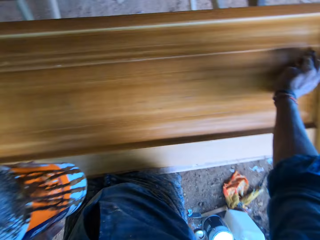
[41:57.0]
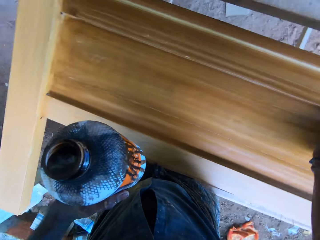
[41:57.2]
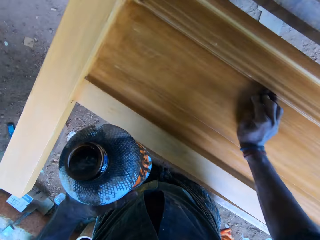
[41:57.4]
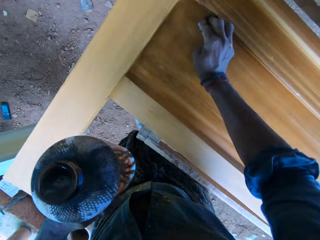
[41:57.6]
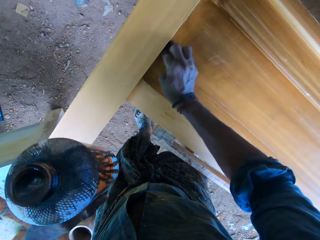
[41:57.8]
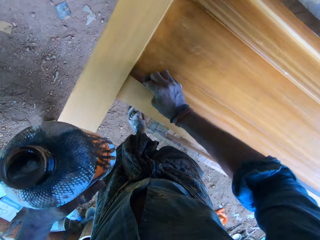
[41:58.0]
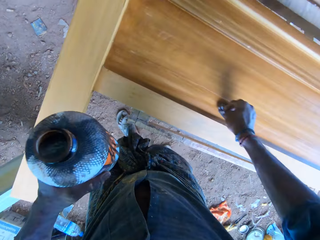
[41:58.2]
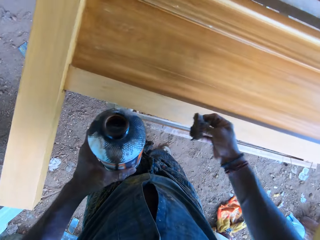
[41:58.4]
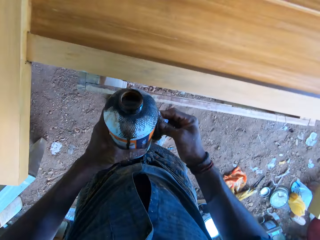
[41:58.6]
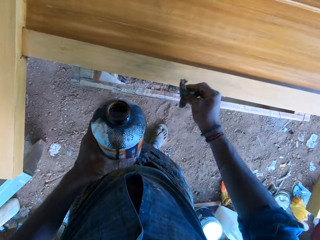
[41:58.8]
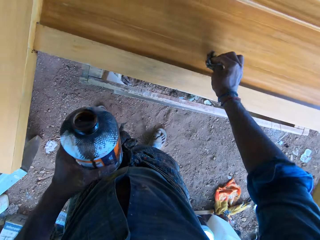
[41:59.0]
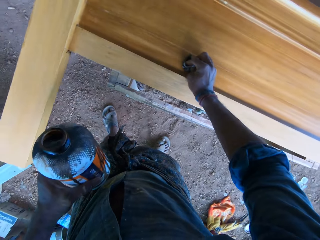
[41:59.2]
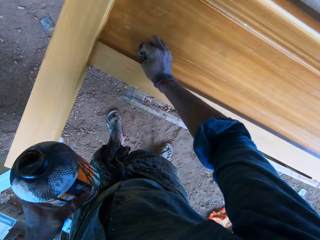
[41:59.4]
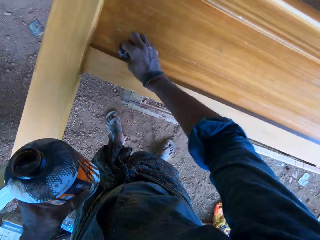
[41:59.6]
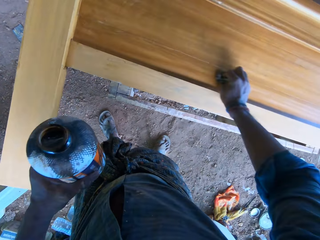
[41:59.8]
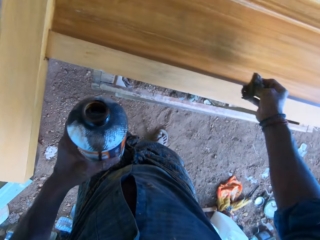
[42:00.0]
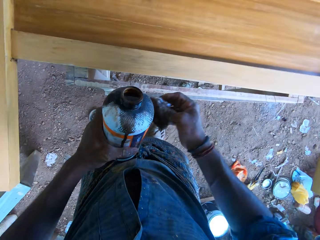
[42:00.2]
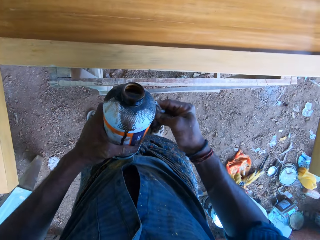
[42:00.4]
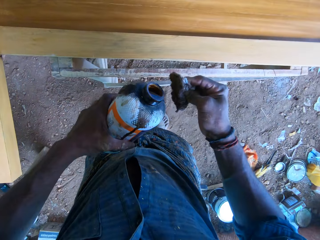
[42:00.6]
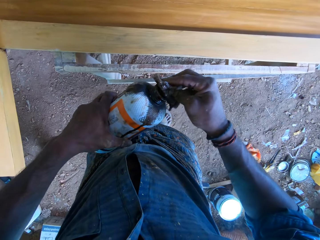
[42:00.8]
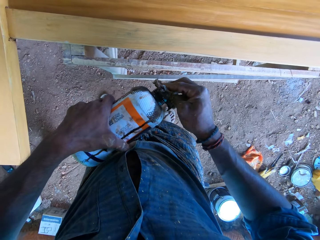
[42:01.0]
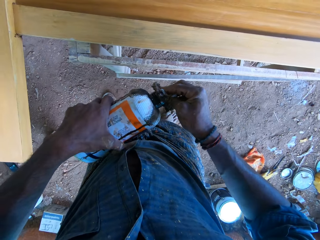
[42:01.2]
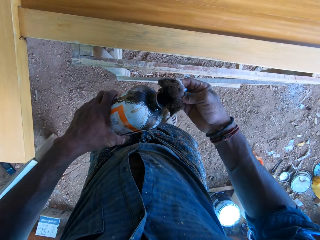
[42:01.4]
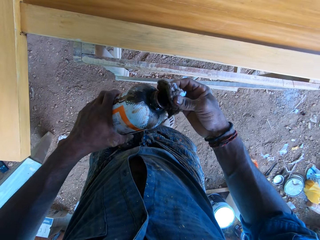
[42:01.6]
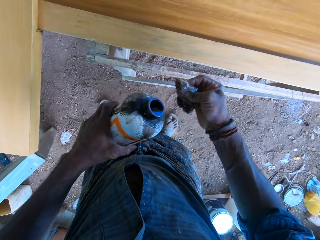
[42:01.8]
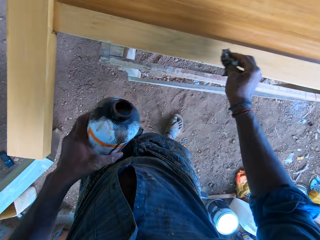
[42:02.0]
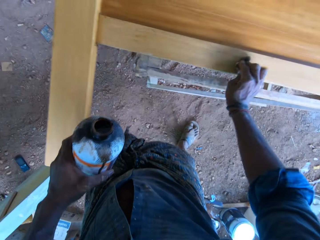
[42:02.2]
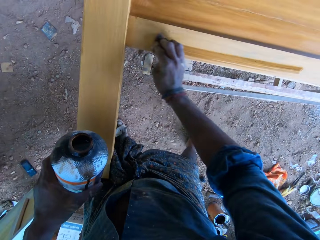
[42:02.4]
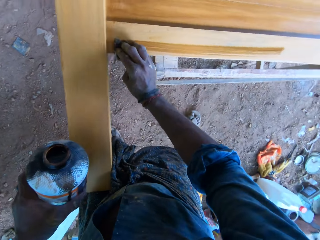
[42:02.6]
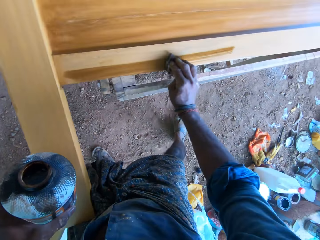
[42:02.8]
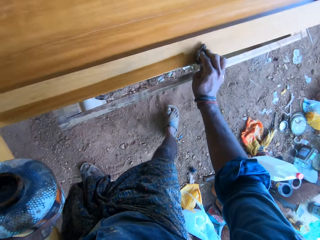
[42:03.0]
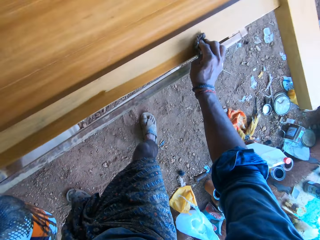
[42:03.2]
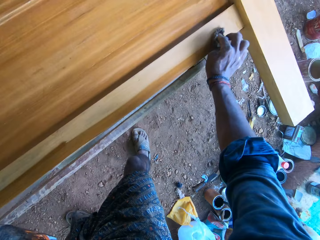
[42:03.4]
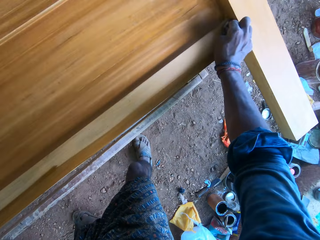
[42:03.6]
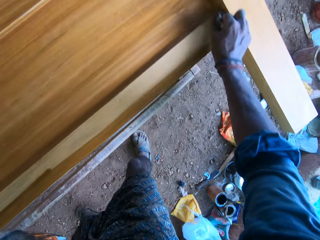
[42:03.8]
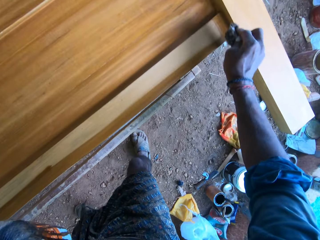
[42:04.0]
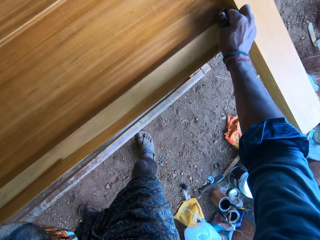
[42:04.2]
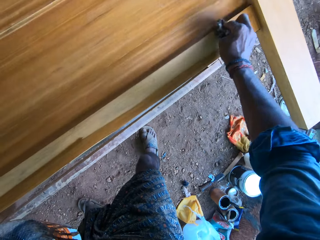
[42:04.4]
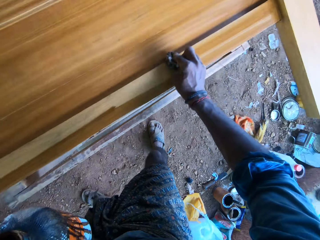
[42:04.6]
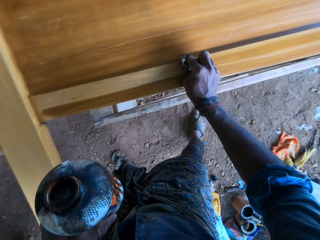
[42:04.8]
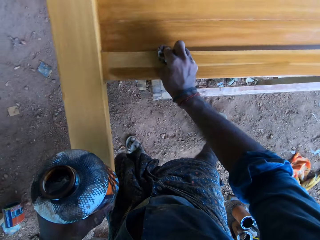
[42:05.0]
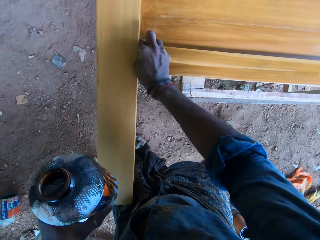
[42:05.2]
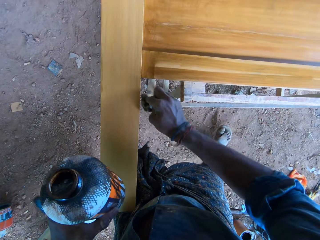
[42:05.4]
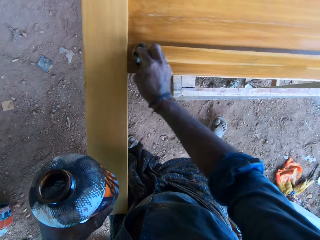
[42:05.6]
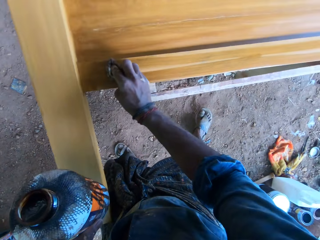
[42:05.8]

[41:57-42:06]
The camera wearer touches the bottle of wood polish in his left hand with the cotton wool in his right hand. He adjusts the cotton wool on the bottle. He polishes the bed frame side panel on the wooden frame on the ground with the wood polish on the cotton wool in his right hand. He touches the bottle of wood polish in his left hand with the cotton wool in his right hand. He adjusts the cotton wool on the bottle. He pours the wood polish from the bottle of wood polish in his left hand on the cotton wool in his right hand. He polishes the bed frame side panel on the wooden frame on the ground with the wood polish on the cotton wool in his right hand.

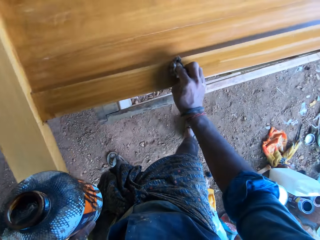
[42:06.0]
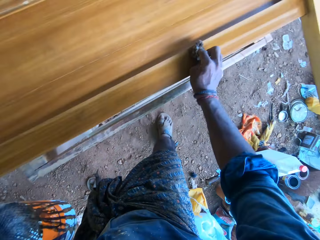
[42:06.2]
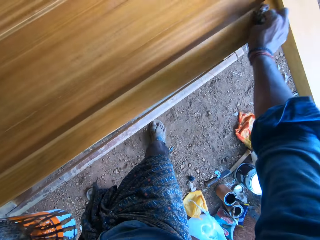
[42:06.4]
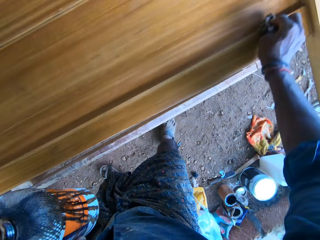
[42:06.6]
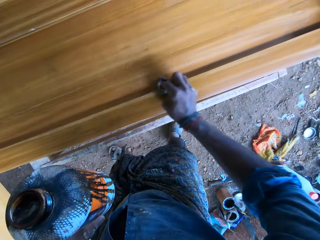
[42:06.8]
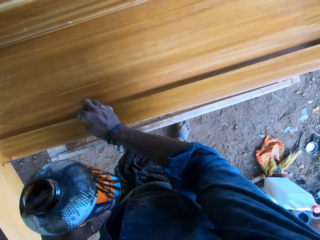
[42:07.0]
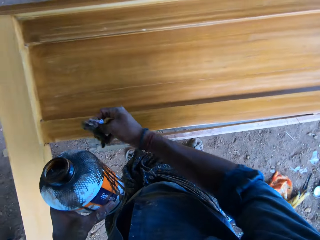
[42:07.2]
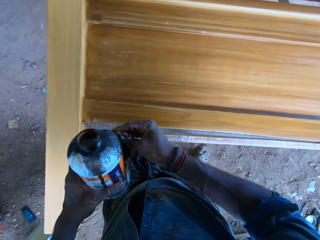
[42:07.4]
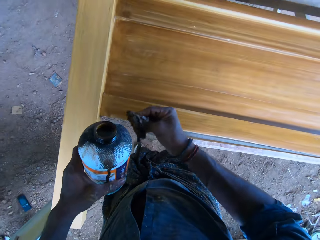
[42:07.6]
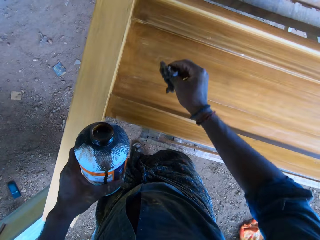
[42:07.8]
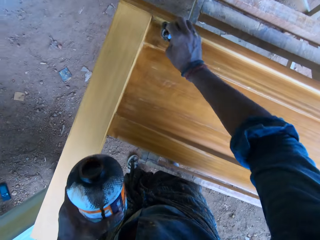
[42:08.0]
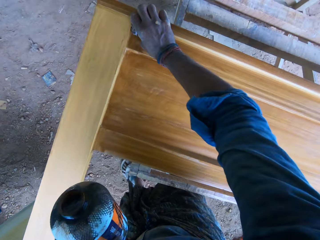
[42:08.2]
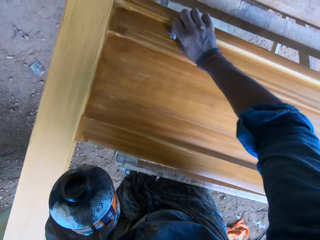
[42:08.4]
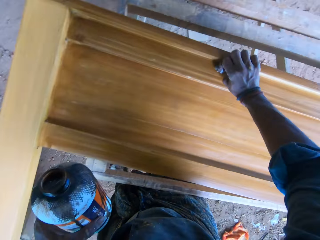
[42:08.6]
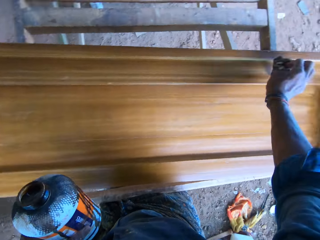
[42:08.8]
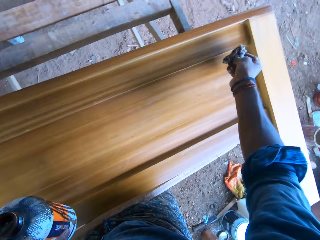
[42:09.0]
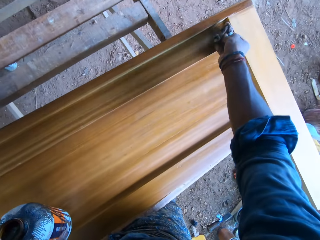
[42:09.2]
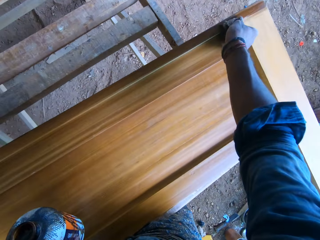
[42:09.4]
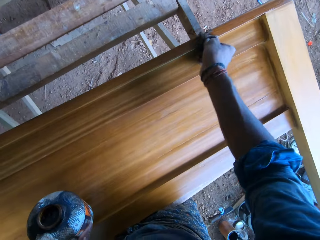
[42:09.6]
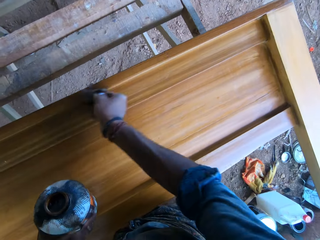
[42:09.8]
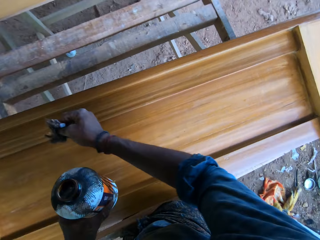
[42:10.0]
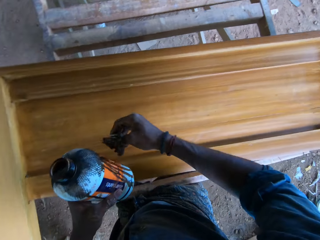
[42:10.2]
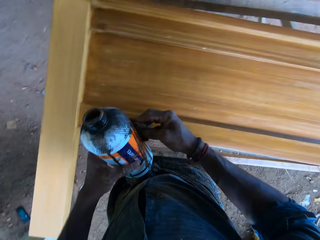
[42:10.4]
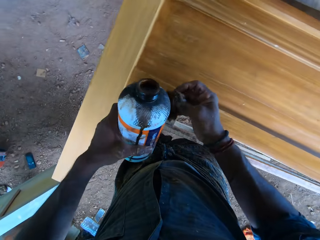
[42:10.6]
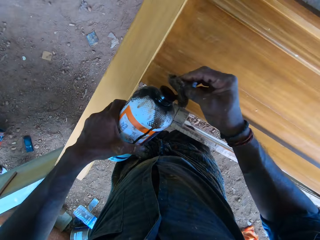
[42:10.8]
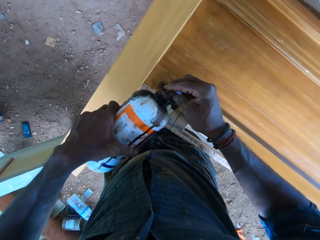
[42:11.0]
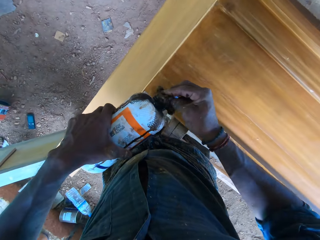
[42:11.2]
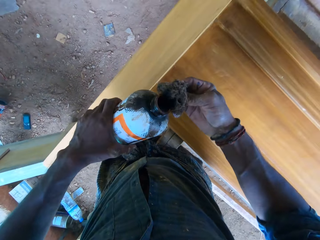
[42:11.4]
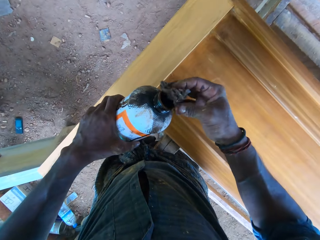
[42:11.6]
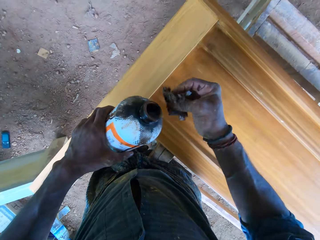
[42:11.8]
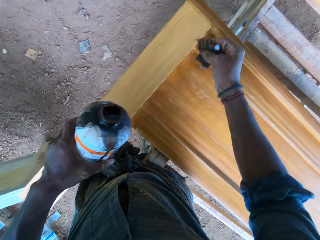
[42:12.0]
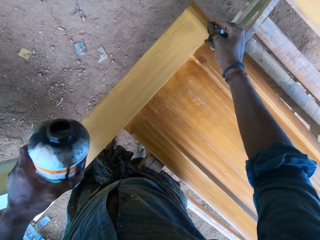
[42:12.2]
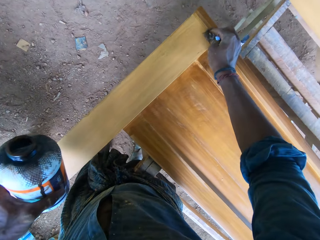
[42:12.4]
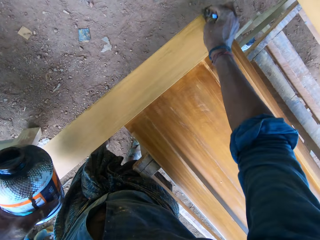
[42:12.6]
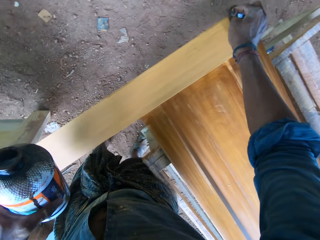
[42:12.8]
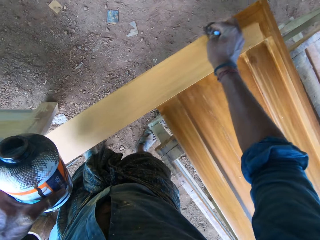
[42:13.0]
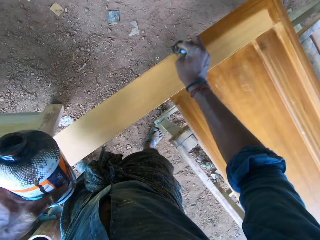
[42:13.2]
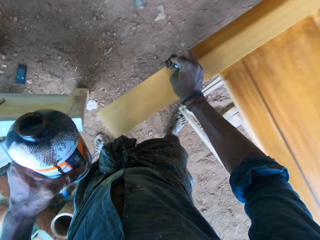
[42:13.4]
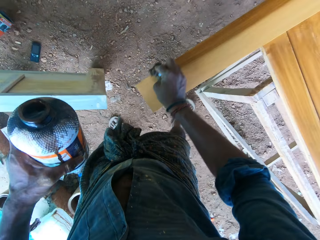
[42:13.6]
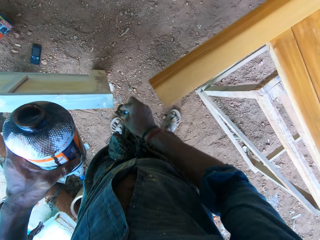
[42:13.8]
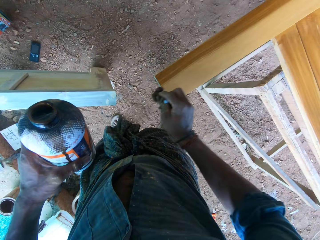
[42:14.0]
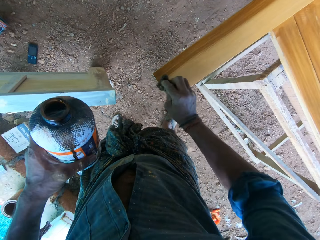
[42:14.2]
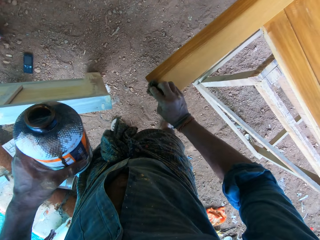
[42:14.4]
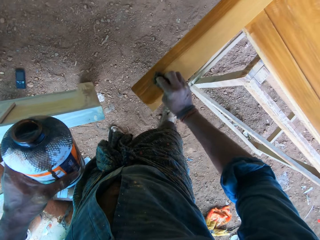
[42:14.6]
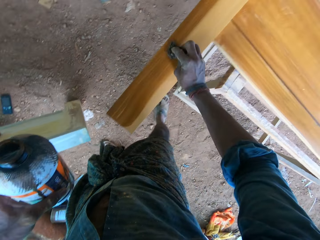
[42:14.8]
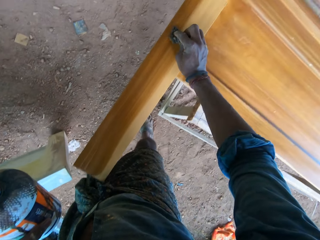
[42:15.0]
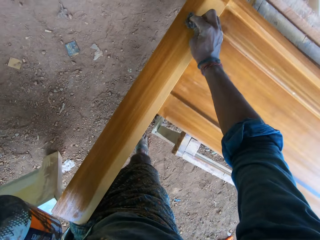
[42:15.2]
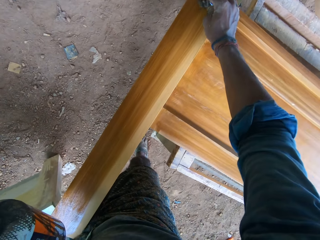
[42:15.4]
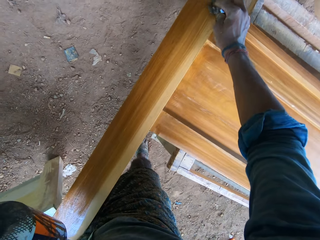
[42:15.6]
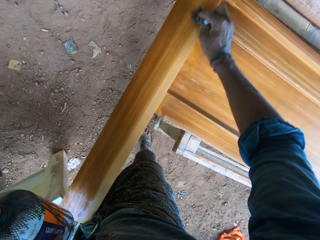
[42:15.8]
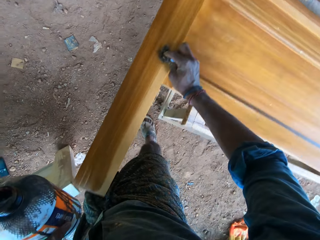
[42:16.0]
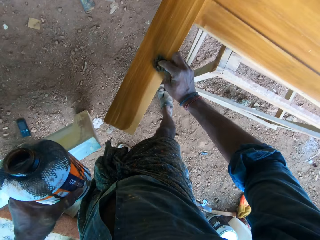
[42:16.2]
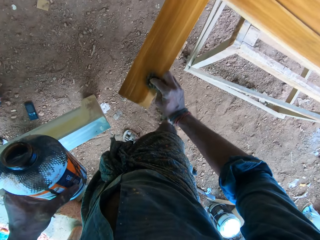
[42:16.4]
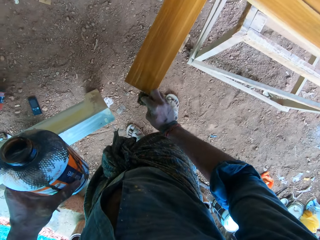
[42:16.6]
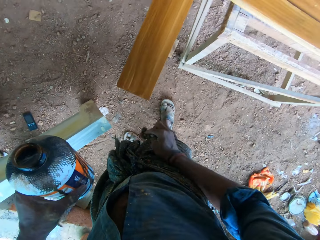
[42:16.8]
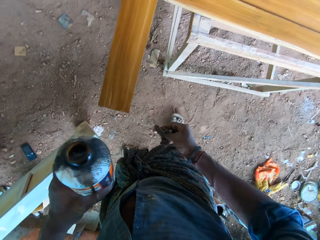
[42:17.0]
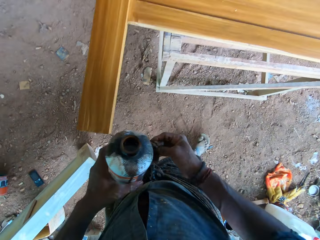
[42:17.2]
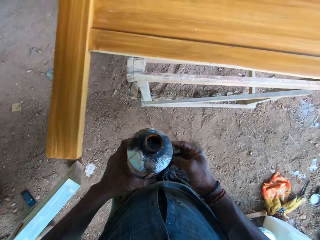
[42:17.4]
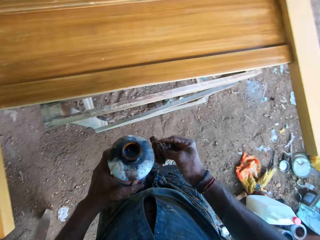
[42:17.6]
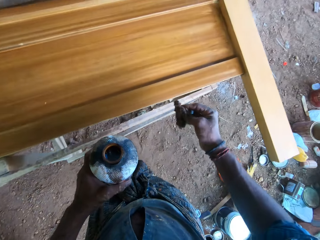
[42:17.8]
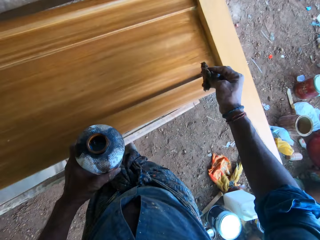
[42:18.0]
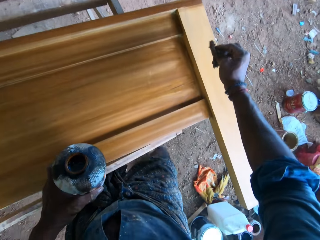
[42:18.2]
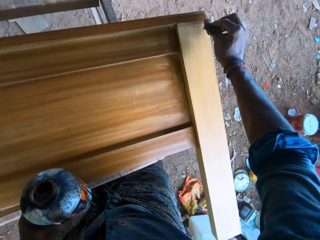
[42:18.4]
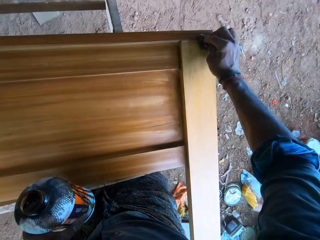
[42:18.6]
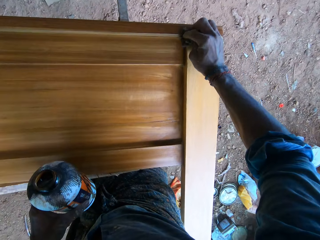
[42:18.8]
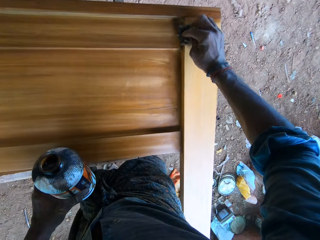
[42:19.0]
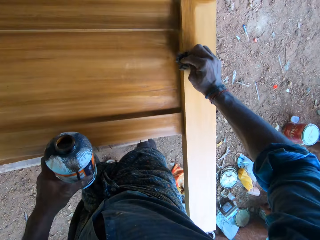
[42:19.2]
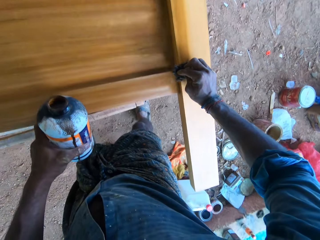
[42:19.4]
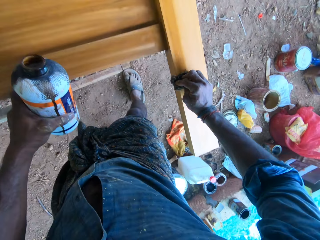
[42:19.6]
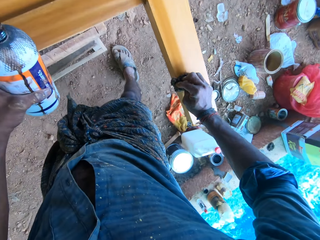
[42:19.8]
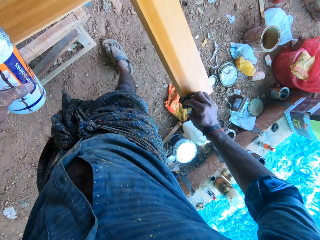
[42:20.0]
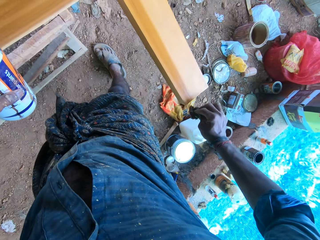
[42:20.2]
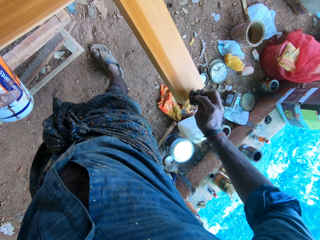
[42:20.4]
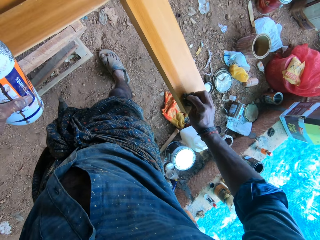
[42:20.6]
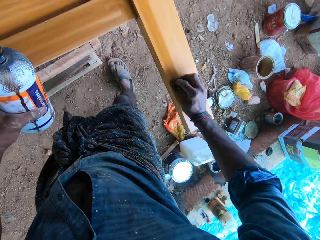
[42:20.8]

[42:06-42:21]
The camera wearer touches the bottle of wood polish in his left hand with the cotton wool in his right hand. He adjusts the cotton wool on the bottle. He polishes the bed frame side panel on the wooden frame on the ground with the wood polish on the cotton wool in his right hand. He touches the bottle of wood polish in his left hand with the cotton wool in his right hand. He adjusts the cotton wool on the bottle. He pours the wood polish from the bottle of wood polish in his left hand on the cotton wool in his right hand. He polishes the bed frame side panel on the wooden frame on the ground with the wood polish on the cotton wool in his right hand. He touches the bottle of wood polish in his left hand with the cotton wool in his right hand. He adjusts the cotton wool on the bottle. He polishes the bed frame side panel on the wooden frame on the ground with the wood polish on the cotton wool in his right hand.
